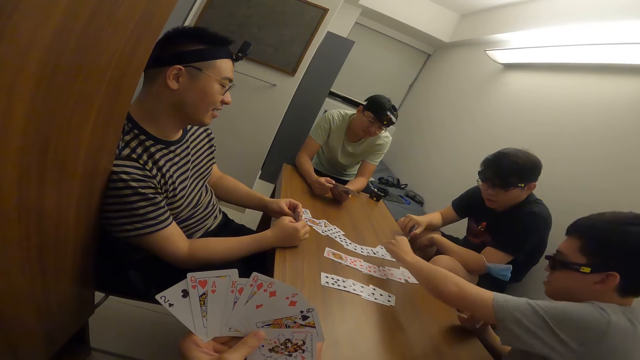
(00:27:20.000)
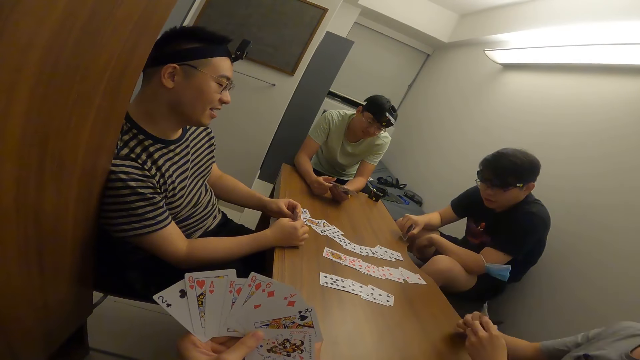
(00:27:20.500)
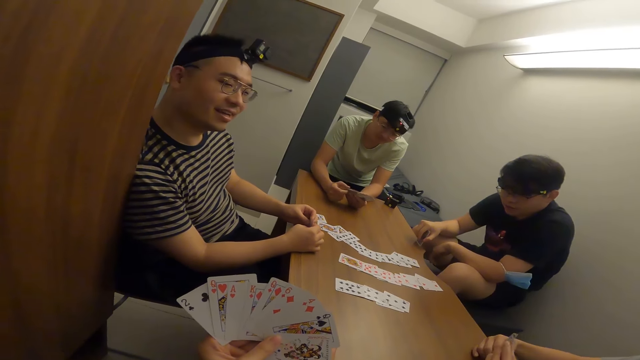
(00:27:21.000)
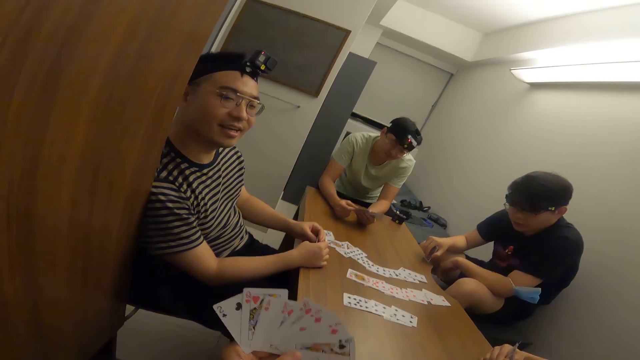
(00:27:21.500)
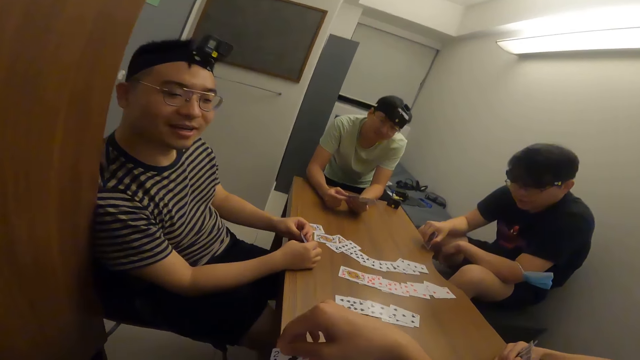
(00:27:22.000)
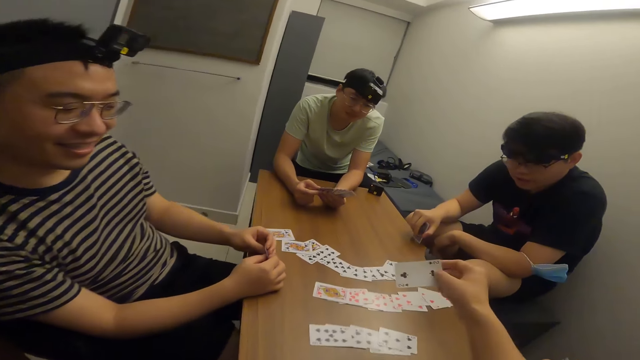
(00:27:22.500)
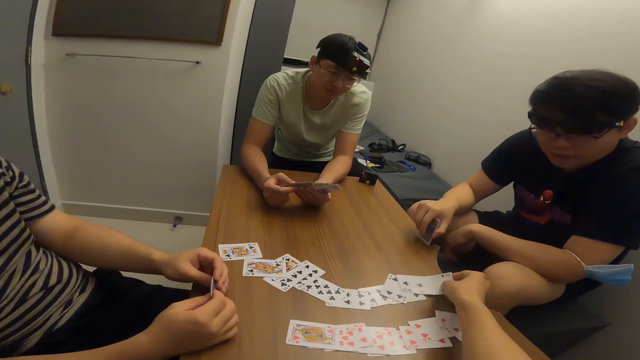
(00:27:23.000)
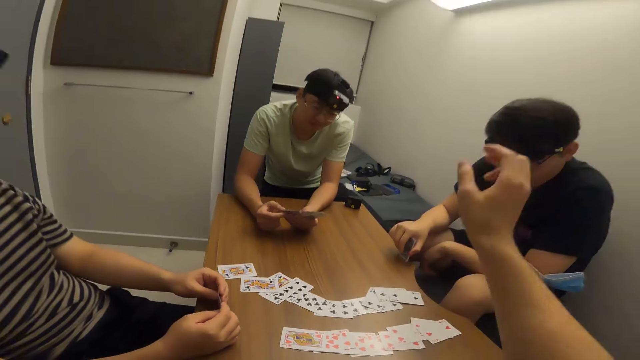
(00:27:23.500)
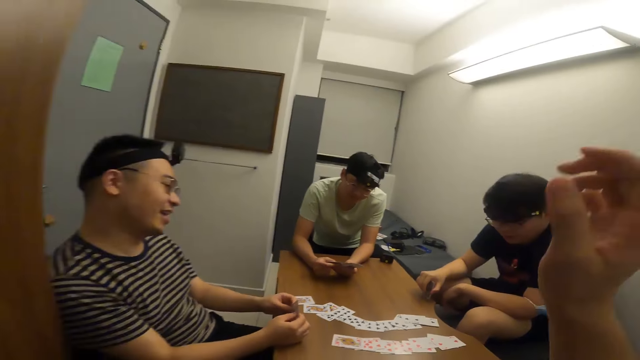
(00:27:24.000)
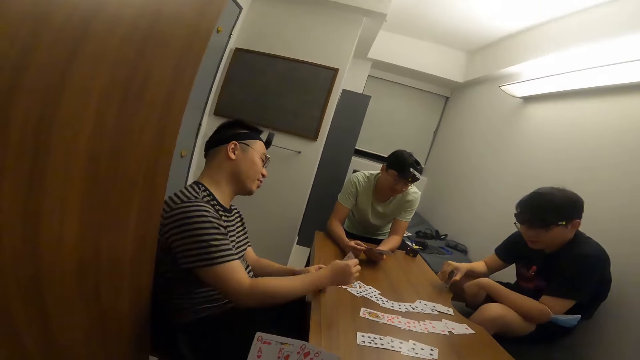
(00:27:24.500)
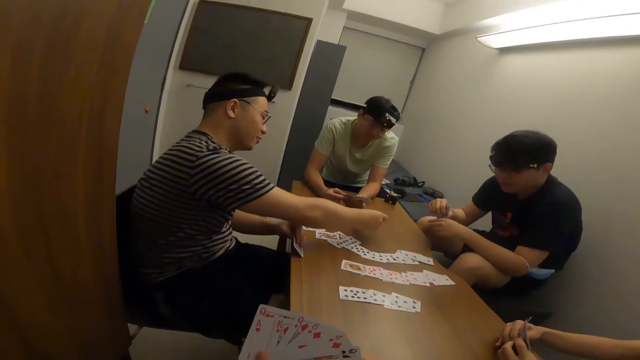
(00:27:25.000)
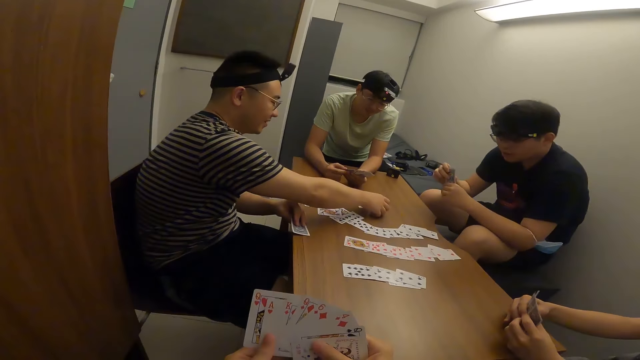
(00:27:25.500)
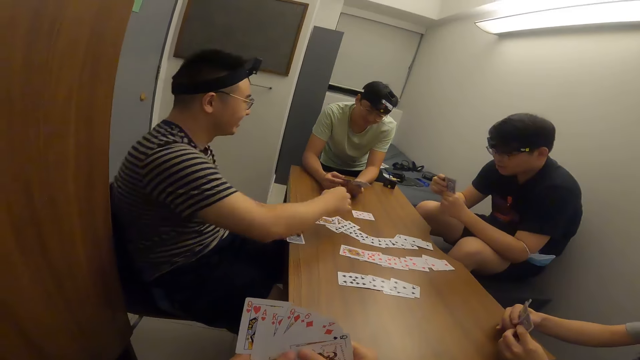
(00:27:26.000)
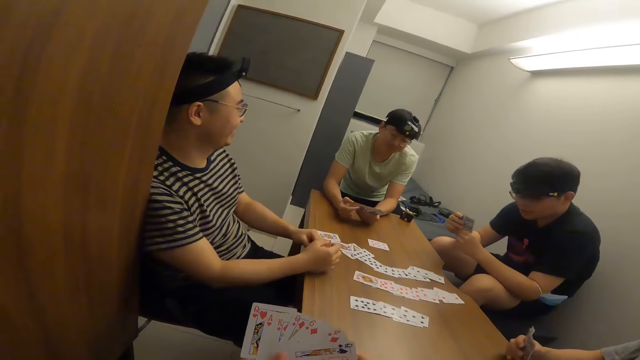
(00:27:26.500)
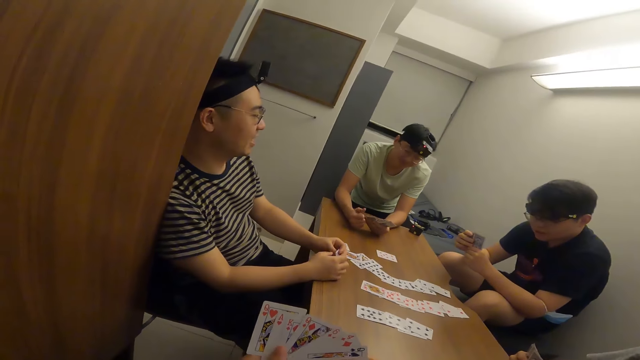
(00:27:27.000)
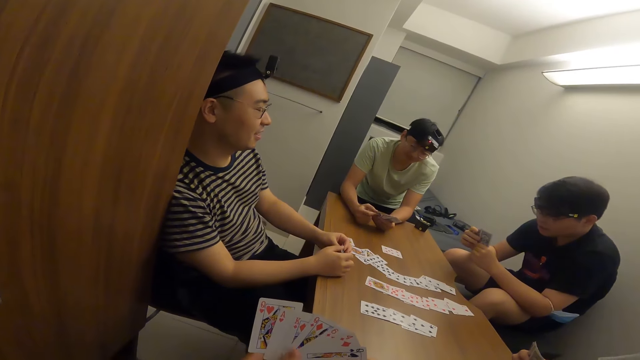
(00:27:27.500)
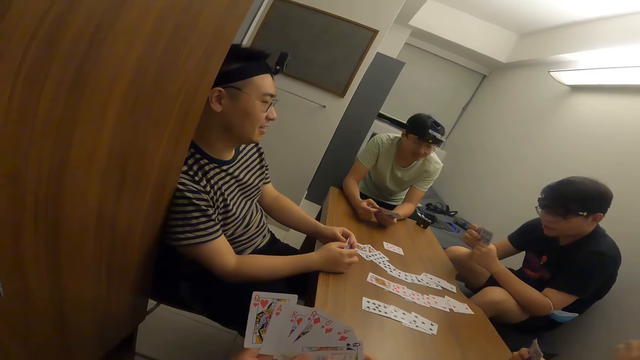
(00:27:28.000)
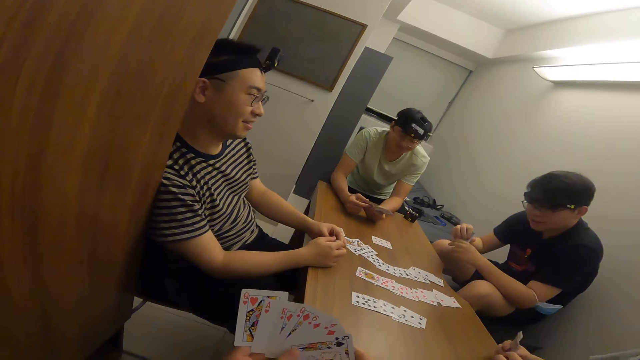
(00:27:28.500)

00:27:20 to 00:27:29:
A man places a card on the table with his right hand. The camera wearer places a card on the table with his right hand. Another man places a card on the table with his right hand.

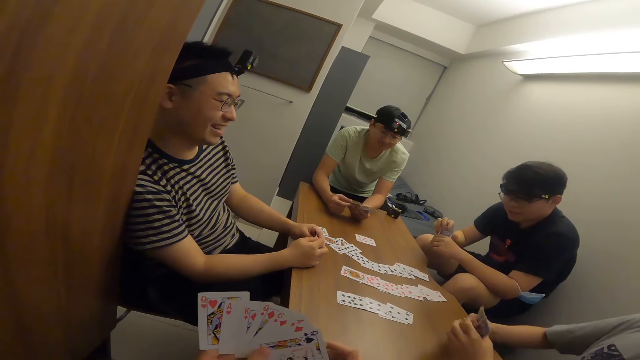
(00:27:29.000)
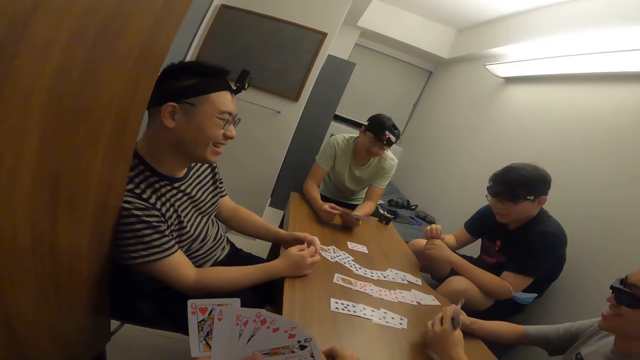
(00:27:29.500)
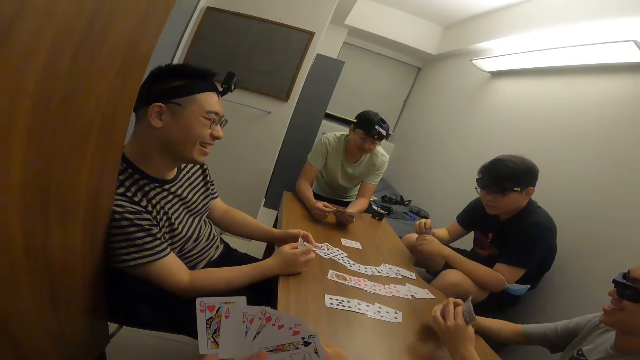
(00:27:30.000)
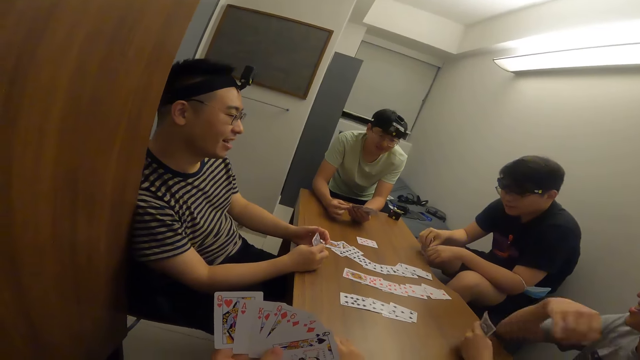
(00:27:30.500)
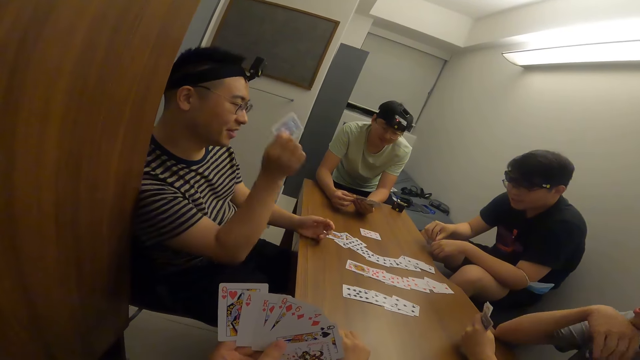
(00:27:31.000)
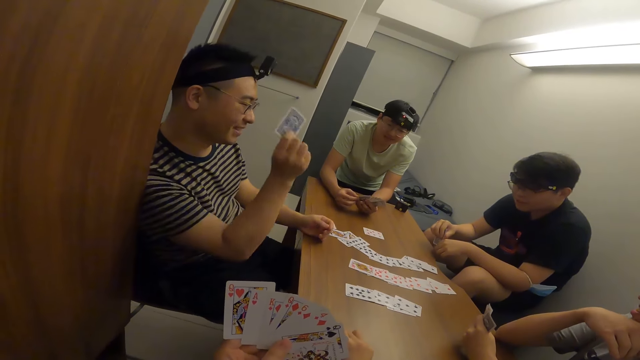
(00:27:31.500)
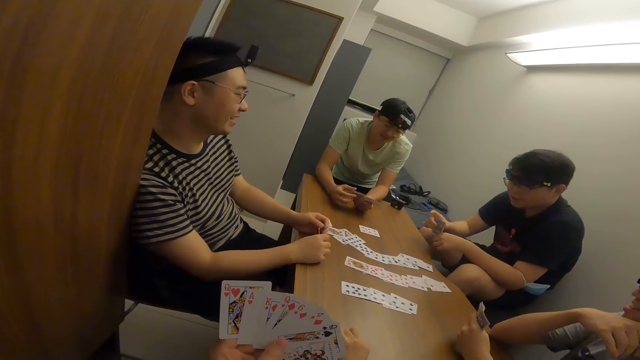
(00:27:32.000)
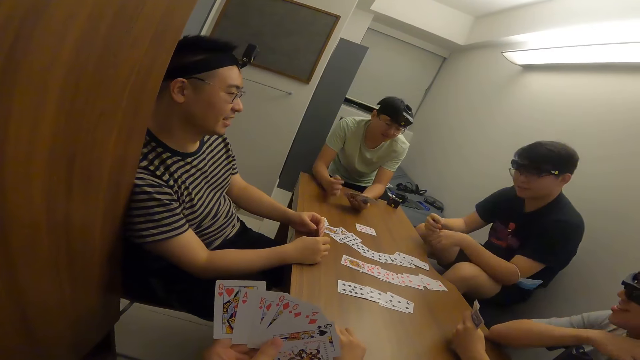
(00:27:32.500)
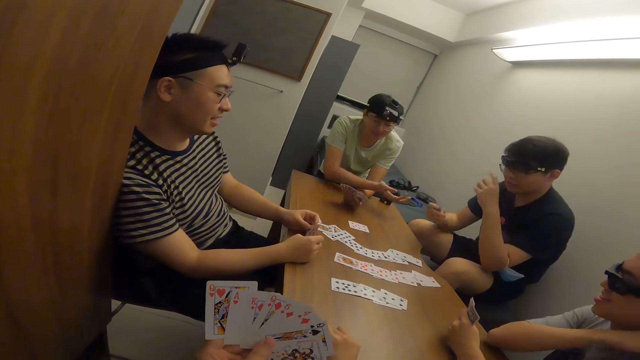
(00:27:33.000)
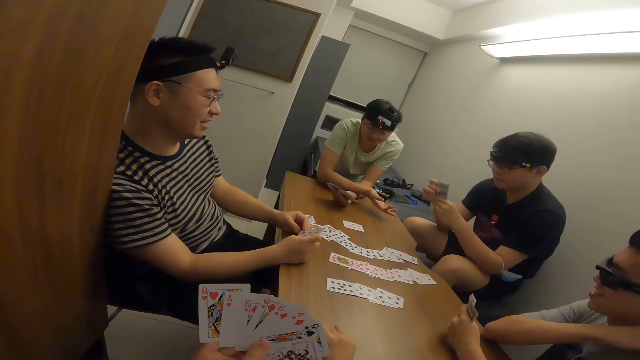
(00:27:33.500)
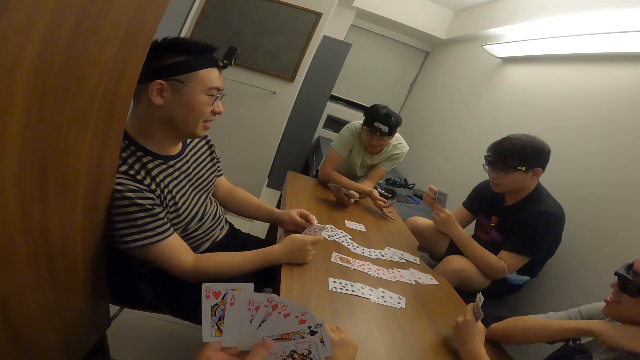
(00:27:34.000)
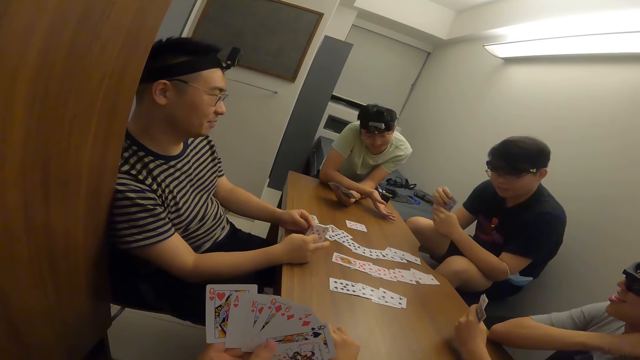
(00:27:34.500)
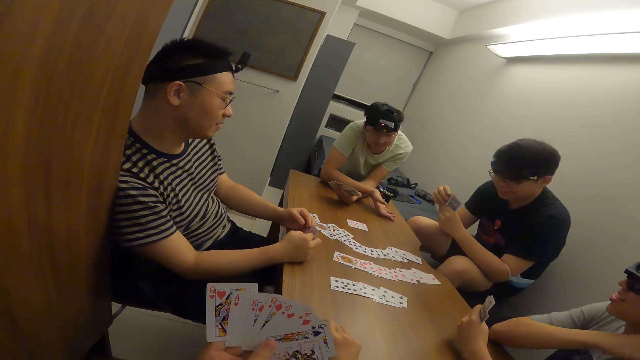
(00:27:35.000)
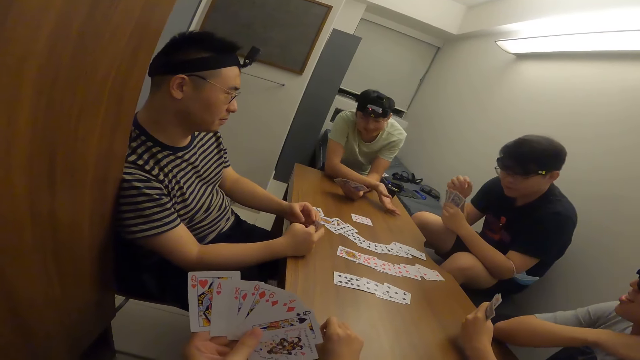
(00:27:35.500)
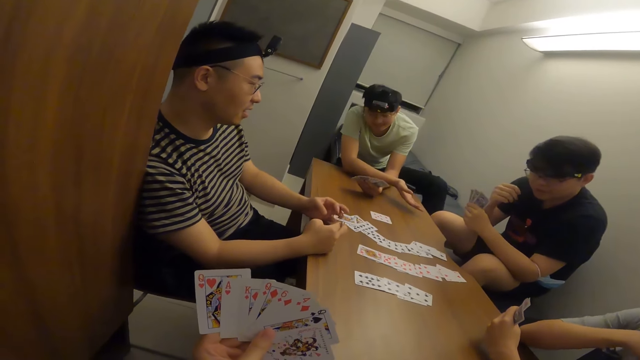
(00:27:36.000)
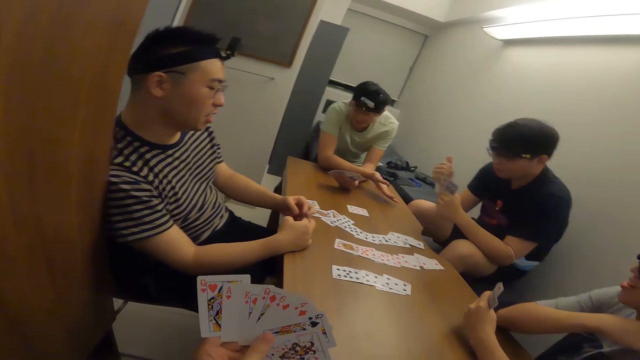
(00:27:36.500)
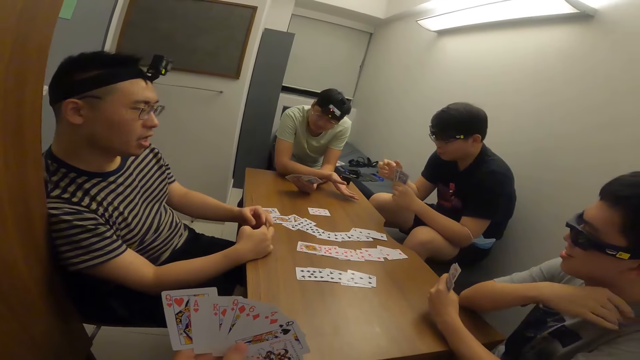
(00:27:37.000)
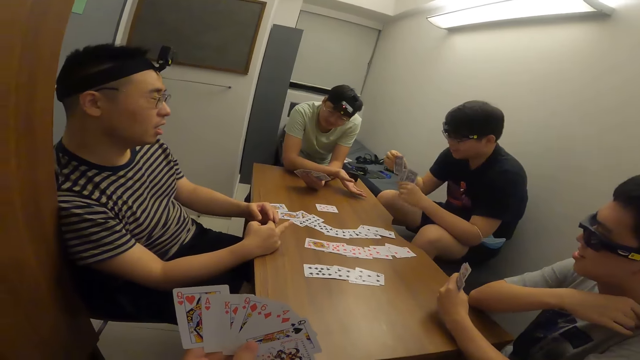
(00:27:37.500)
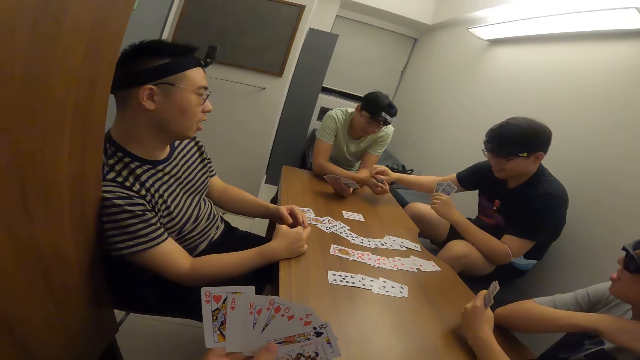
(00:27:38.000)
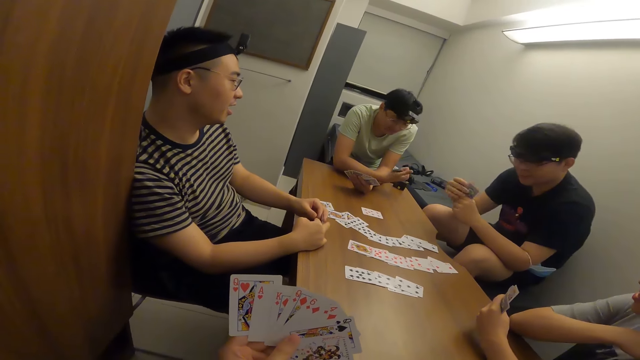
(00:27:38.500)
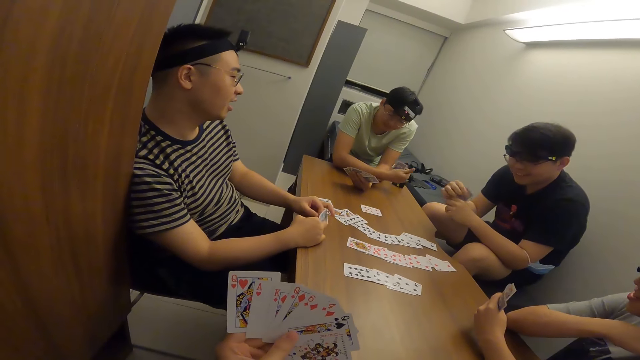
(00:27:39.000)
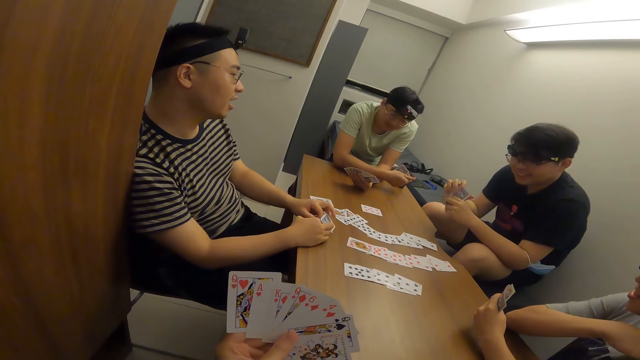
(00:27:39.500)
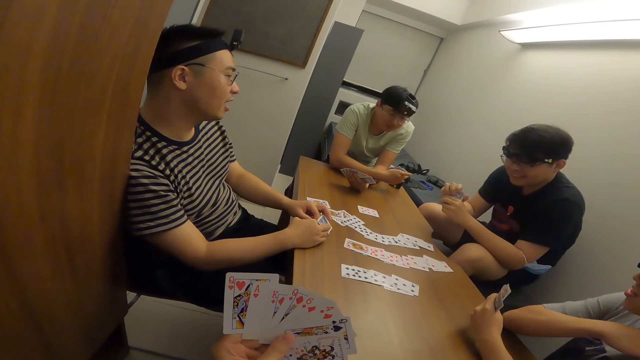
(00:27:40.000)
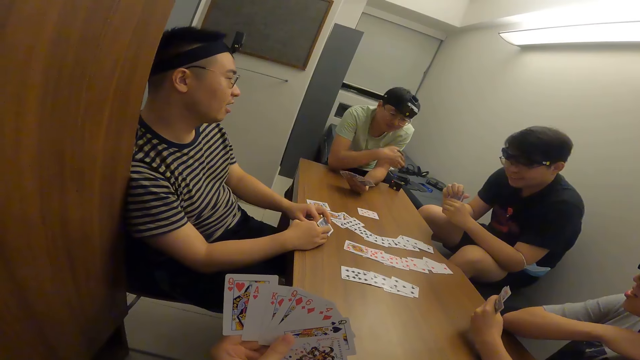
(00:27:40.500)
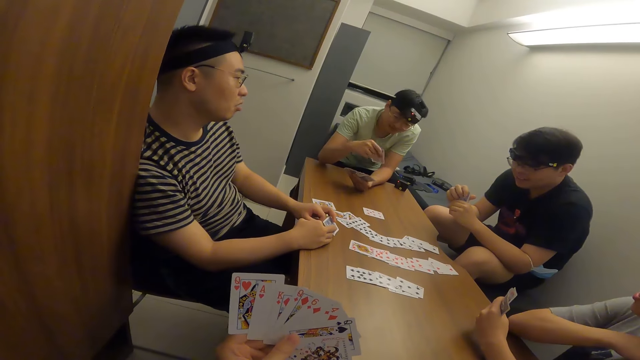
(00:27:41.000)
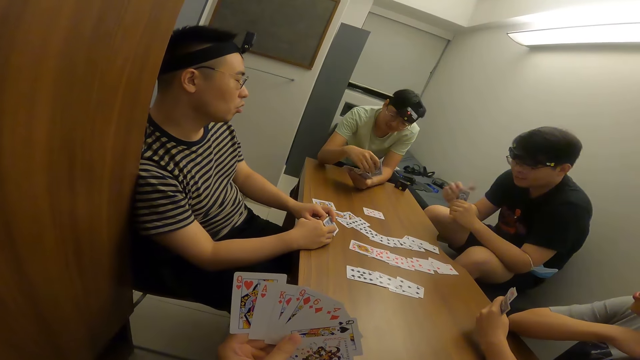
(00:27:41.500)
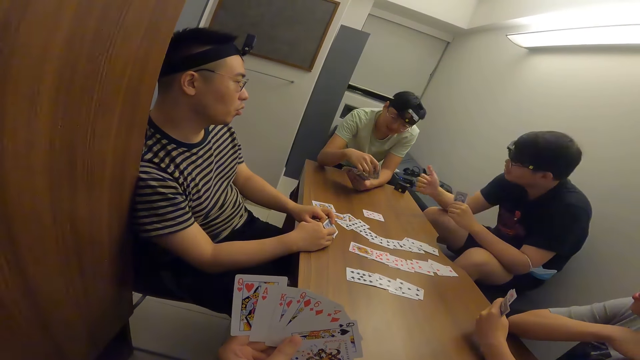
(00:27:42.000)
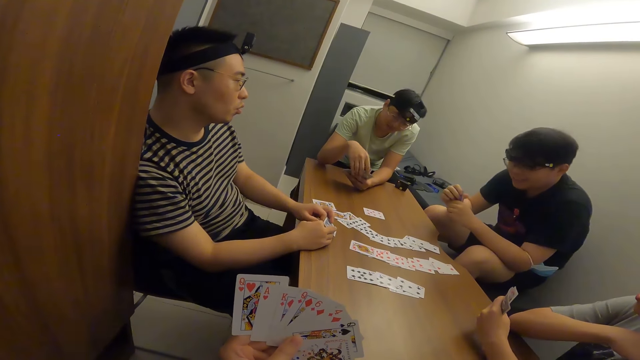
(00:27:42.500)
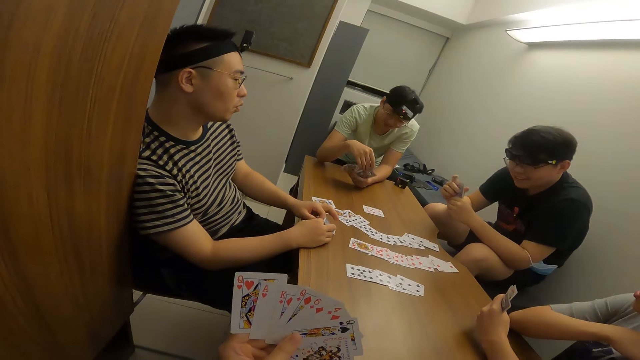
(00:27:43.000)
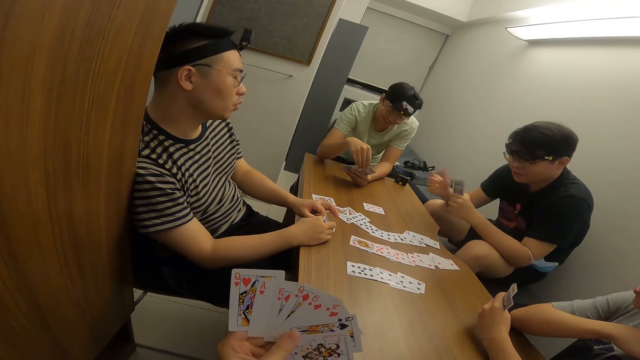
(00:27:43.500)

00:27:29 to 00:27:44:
The camera wearer shuffles his cards. A person lifts his cards. Another person makes a gesture. A man passes a card to the second person with his right hand. The second person shuffles his cards.
